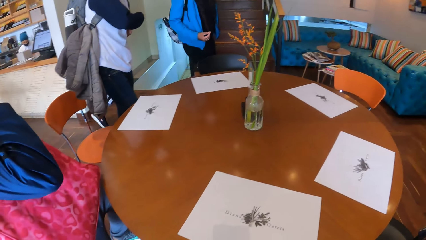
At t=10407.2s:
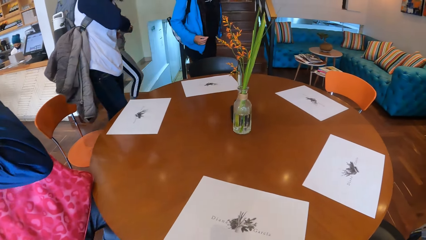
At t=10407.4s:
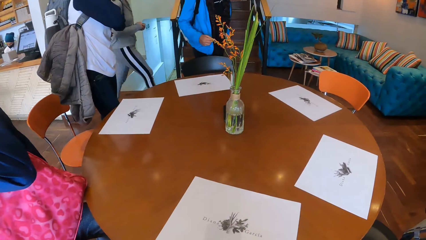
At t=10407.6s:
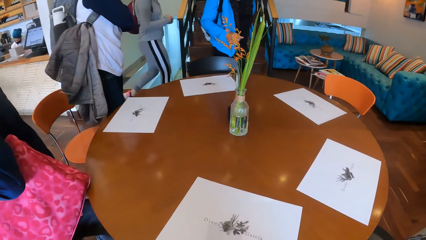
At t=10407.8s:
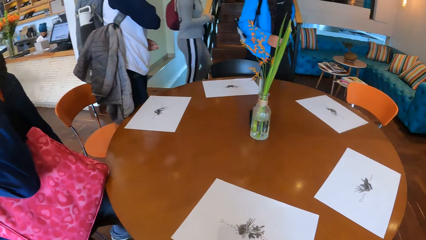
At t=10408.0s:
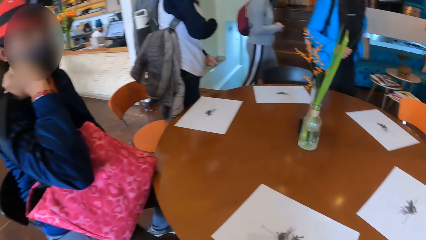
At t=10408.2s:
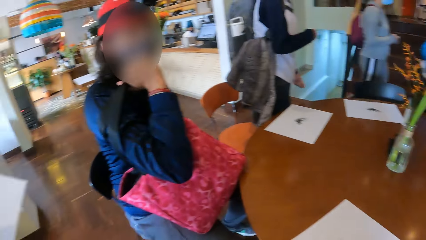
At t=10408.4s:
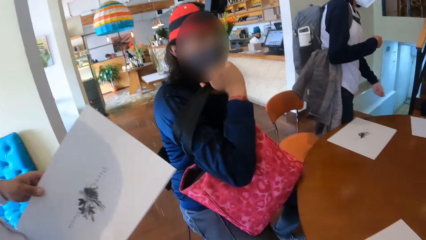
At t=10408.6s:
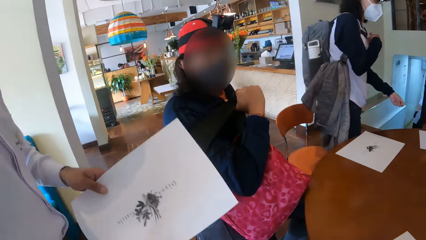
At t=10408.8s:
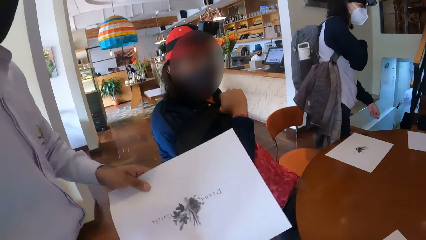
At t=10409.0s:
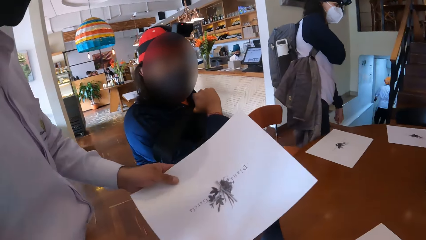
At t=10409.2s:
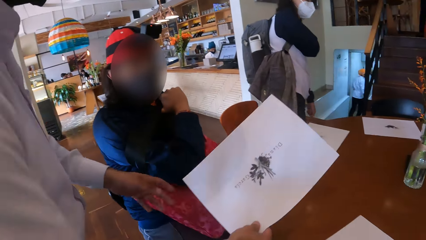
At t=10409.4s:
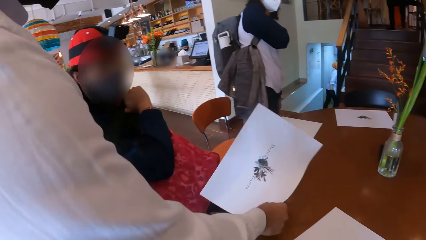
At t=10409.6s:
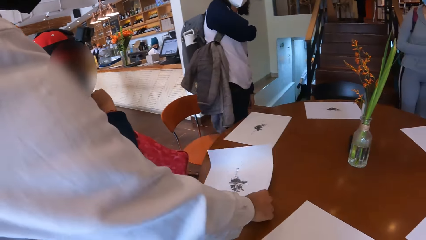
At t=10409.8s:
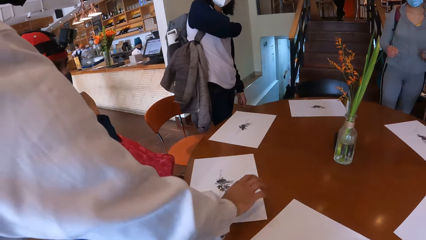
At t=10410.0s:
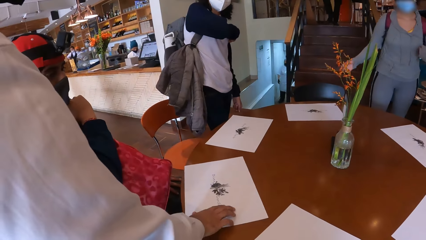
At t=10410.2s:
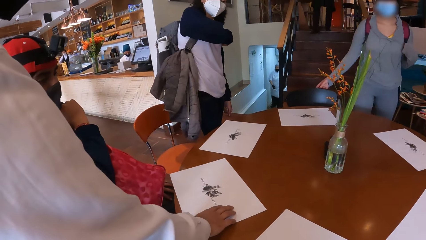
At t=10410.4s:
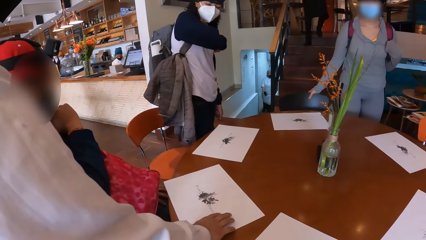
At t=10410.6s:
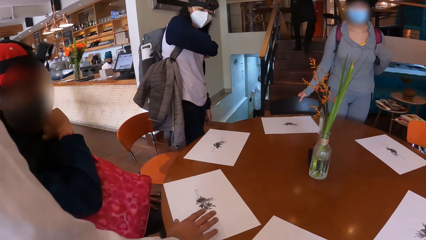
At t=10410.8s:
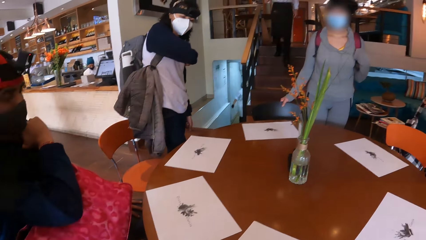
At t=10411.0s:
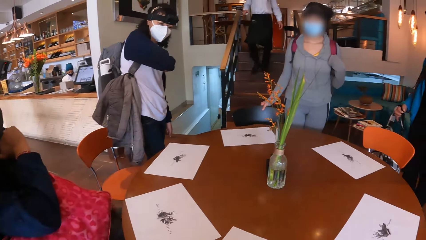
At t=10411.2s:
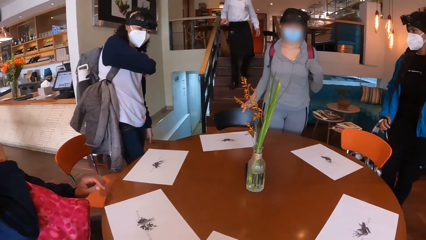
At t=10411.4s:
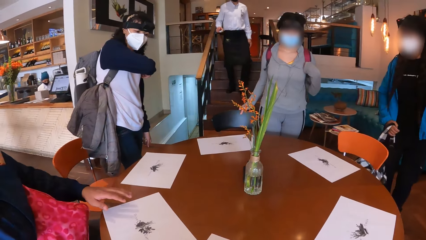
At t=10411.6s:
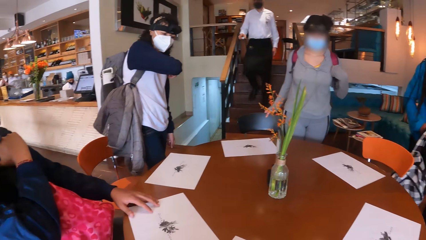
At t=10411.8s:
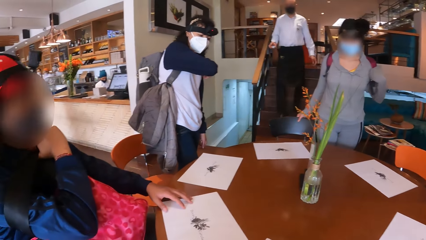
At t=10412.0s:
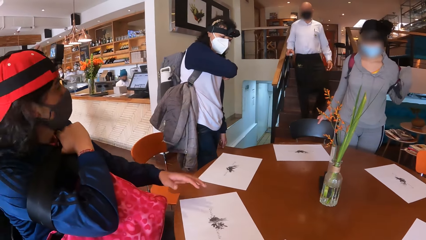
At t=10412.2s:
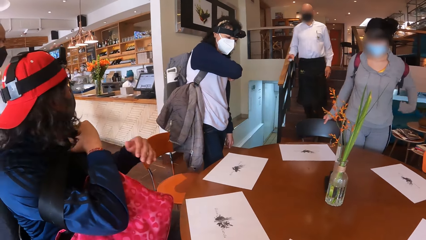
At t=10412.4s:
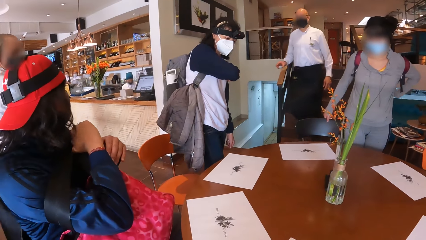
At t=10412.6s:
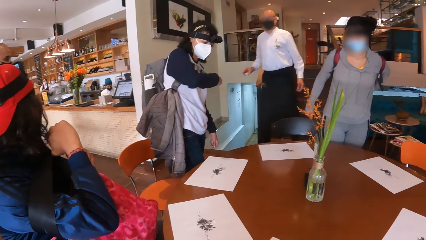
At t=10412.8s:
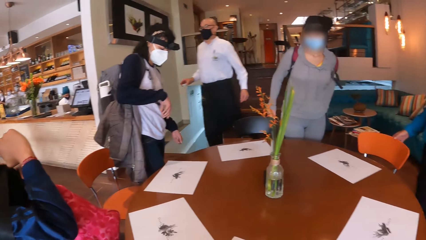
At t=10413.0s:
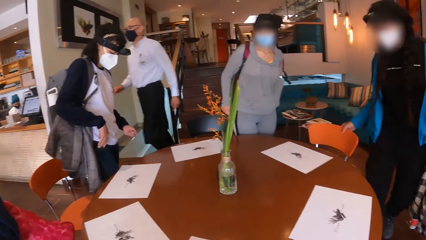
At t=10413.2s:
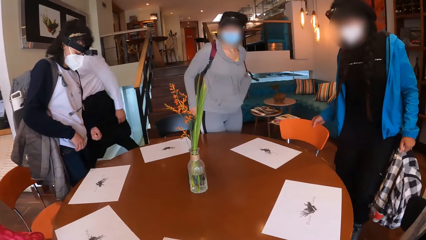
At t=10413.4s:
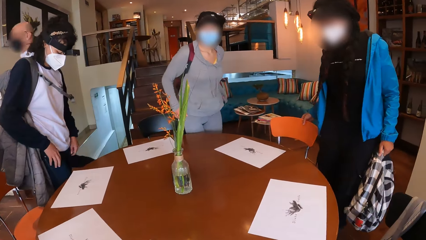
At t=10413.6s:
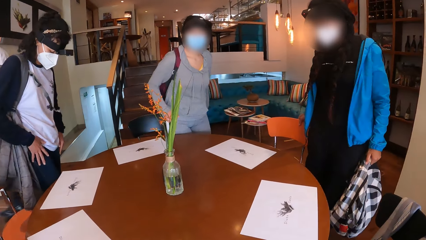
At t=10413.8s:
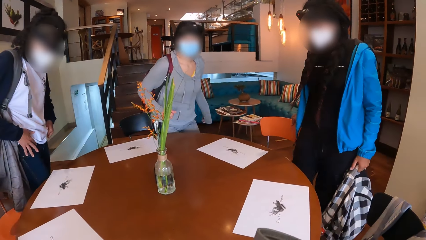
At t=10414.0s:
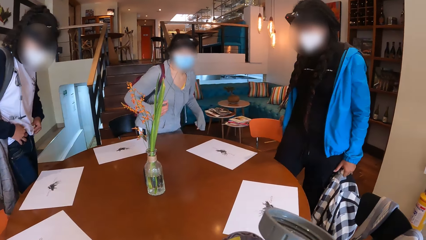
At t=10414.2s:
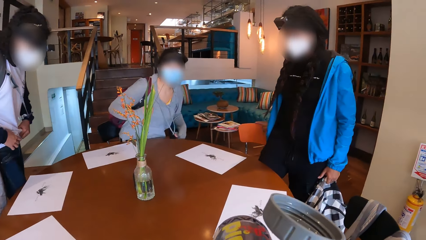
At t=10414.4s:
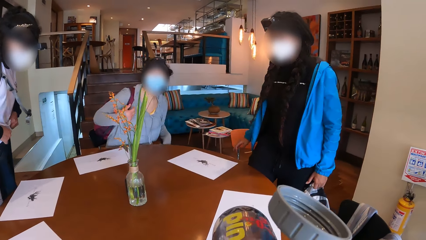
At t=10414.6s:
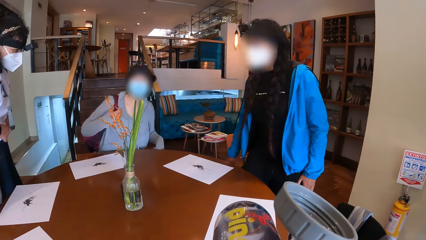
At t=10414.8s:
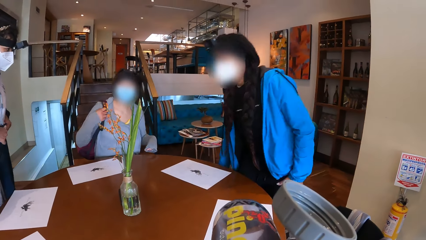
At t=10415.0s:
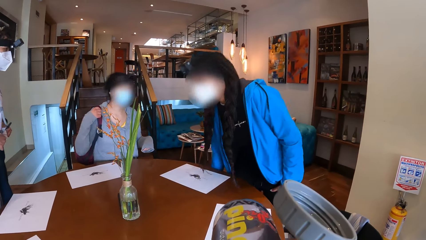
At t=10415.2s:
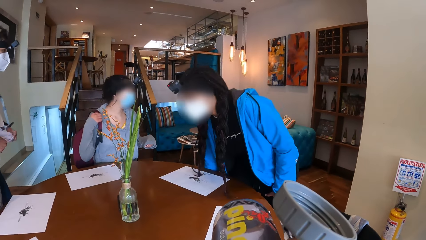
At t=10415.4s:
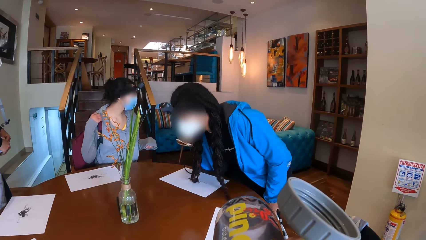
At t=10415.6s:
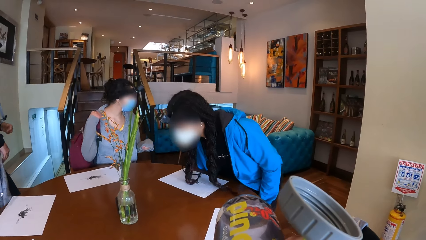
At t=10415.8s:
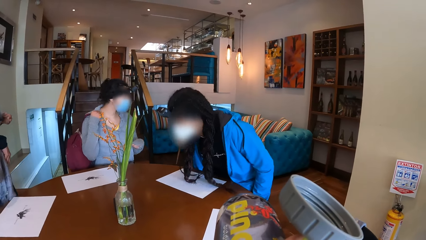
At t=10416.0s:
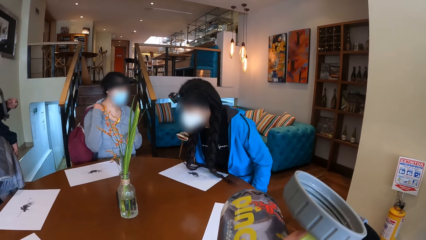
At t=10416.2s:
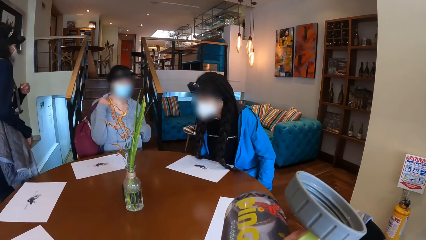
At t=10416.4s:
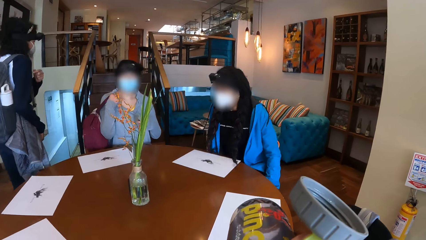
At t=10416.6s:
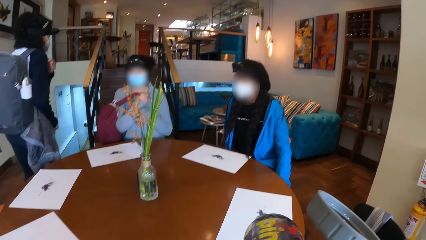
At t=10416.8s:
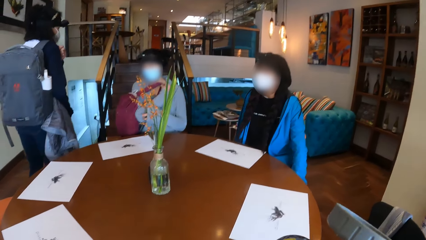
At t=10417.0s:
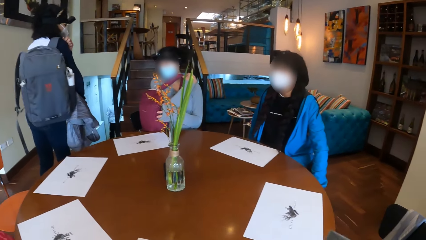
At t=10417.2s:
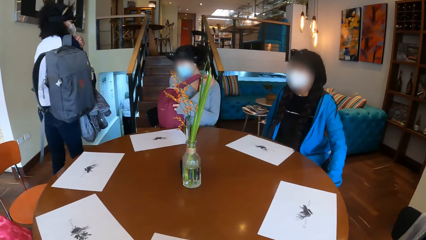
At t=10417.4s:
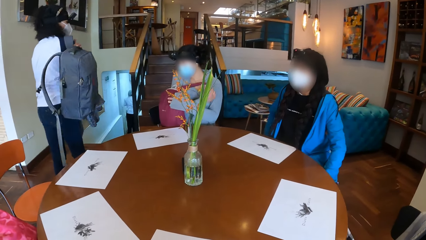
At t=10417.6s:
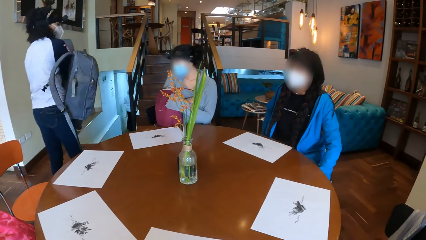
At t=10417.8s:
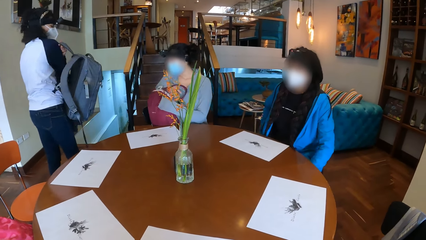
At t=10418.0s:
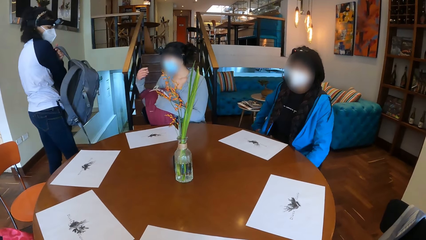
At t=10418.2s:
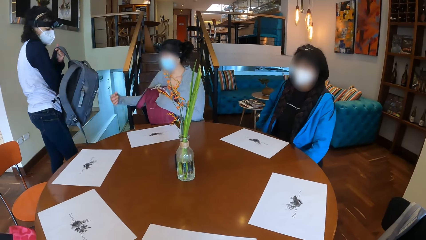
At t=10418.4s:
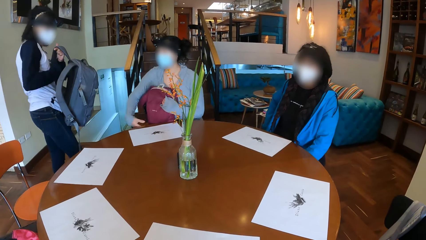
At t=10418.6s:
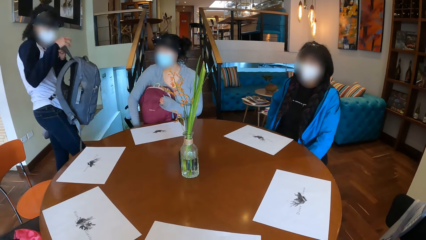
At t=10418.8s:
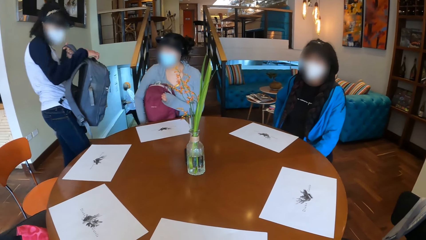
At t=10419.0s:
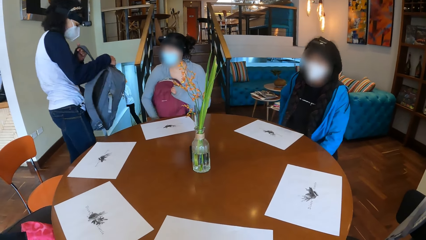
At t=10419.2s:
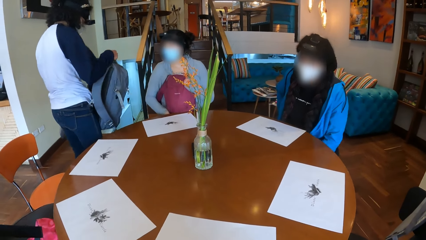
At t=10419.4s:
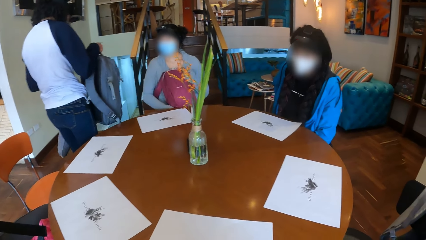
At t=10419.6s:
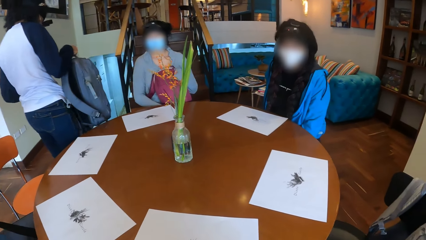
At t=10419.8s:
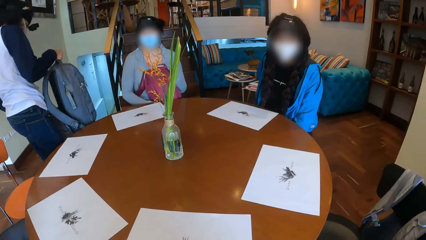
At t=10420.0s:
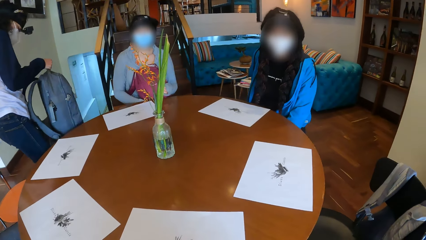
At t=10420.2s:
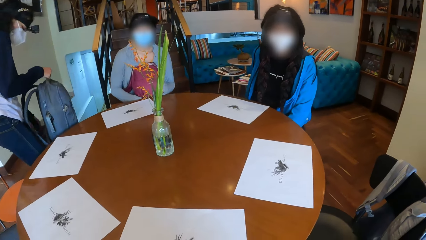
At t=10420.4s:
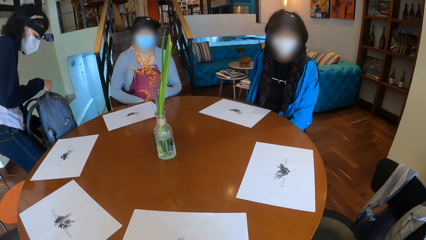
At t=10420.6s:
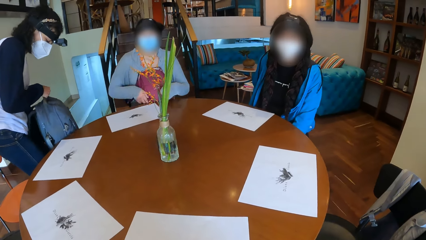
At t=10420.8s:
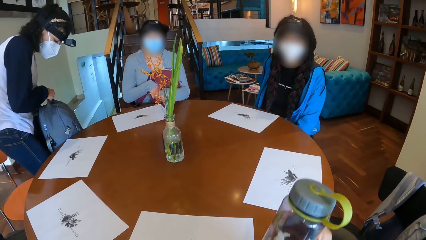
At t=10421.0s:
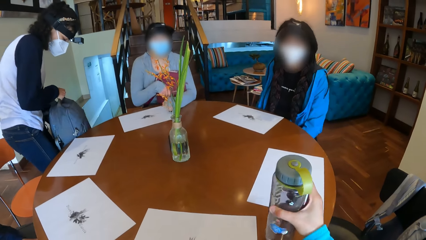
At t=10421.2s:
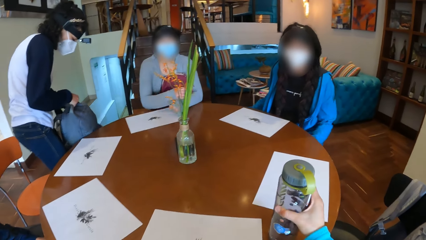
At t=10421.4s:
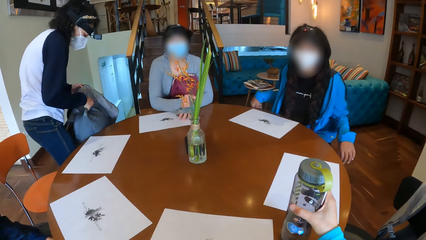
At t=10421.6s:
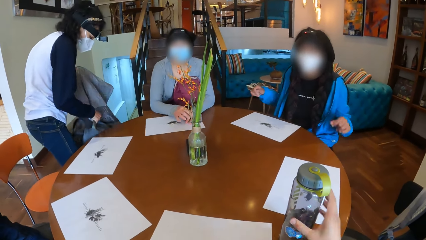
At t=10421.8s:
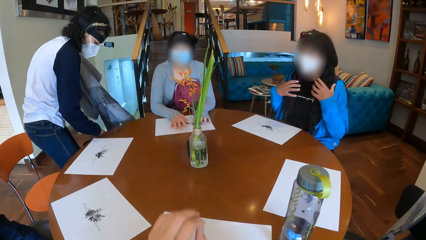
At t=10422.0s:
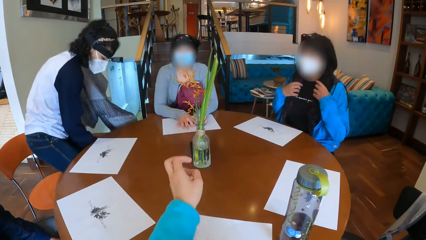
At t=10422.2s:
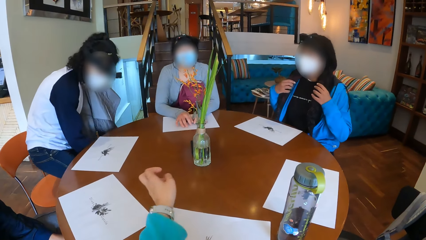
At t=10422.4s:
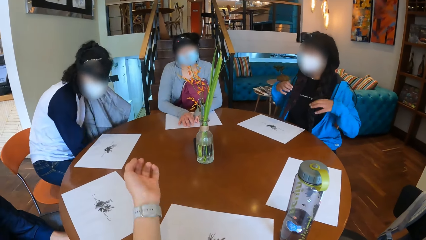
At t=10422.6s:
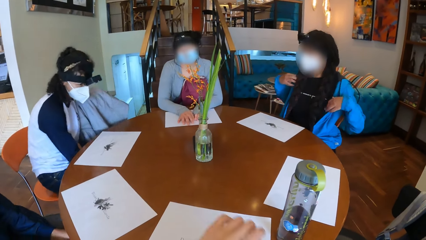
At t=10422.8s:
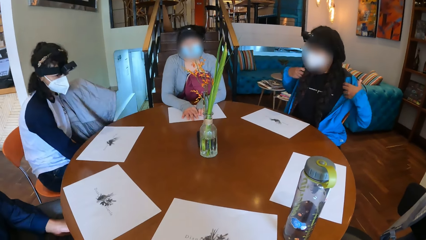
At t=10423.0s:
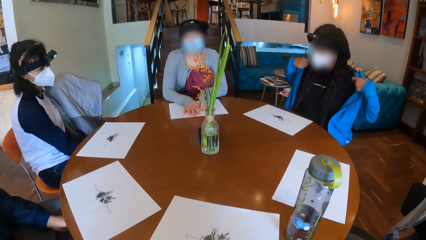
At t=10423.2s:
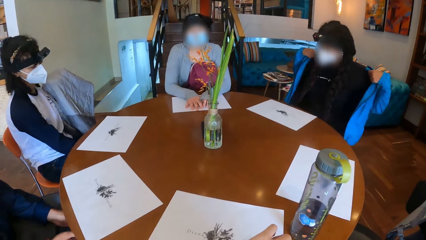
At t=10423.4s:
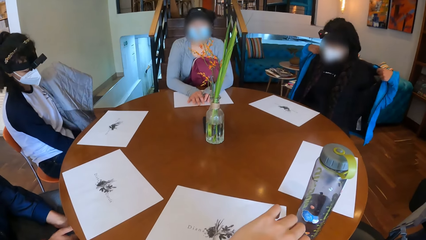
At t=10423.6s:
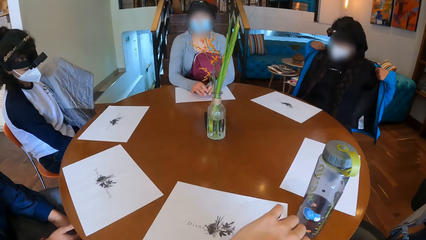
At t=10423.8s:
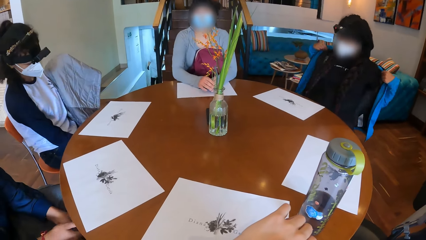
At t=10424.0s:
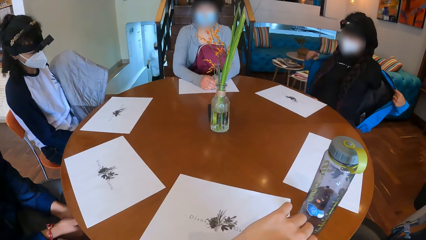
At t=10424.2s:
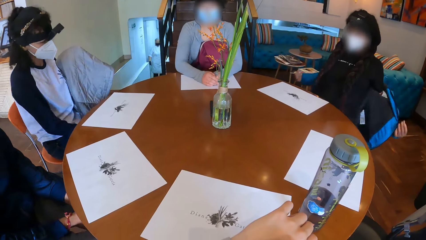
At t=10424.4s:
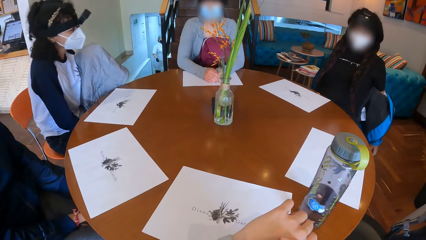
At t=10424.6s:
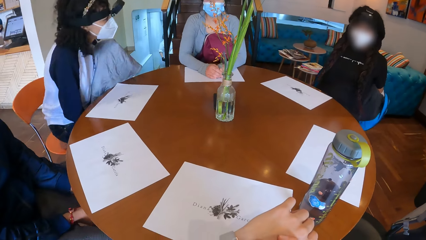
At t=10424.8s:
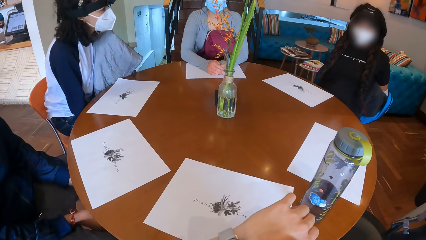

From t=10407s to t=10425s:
A waiter holds a paper in his left hand. The camera wearer looks around the room. A woman touches her bag with her right hand. The waiter passes the paper in his left hand to his right hand and drops the paper in his right hand on the table. Another woman pulls out a chair with her right hand. A third woman holds a schoolbag in her right hand. A man touches the paper on the table with his left hand. The third woman pulls a chair with her right hand and holds the schoolbag in her left hand. The camera wearer looks around the room. She drinks from the water bottle in her right hand. The second woman sits on the chair and takes off her schoolbag with her right hand. The third woman sits on the chair. The second woman holds the schoolbag with her left hand. The first woman takes off her schoolbag with her left hand and holds the schoolbag with both hands. Another man lifts the bag. The camera wearer drops the water bottle in her right hand on the table. The first woman picks up her jacket with her left hand. The second woman moves the paper on the table with both hands. The third woman touches her hair with both hands. The camera wearer interacts with the man, the first woman, the second woman and the third woman. The third woman takes off her jacket with both hands.
